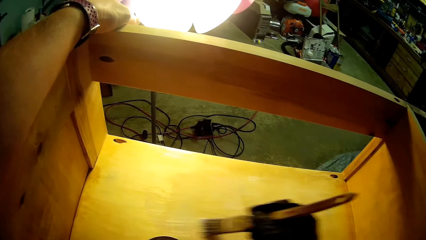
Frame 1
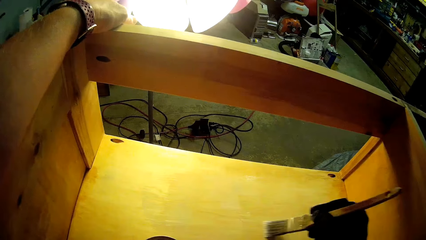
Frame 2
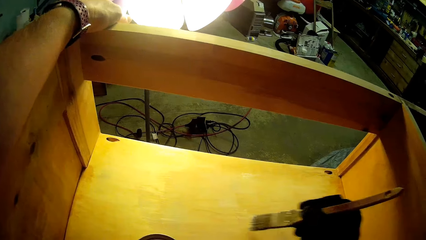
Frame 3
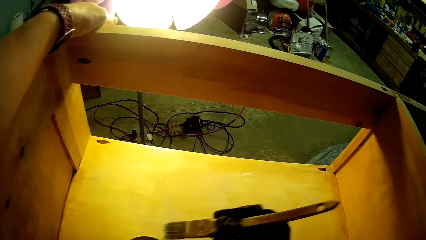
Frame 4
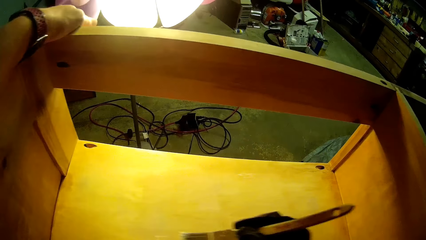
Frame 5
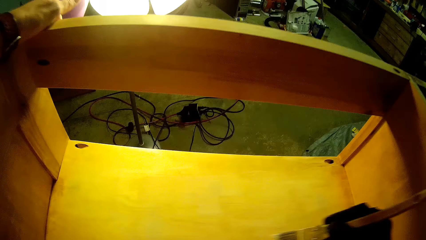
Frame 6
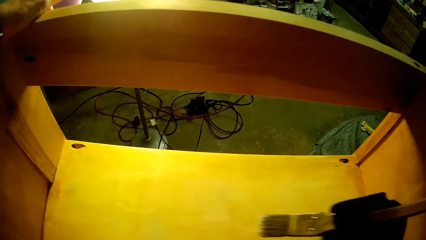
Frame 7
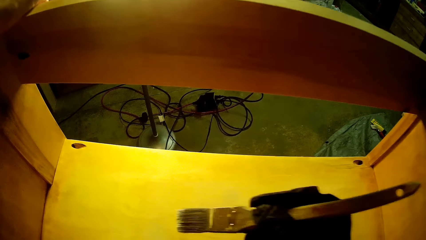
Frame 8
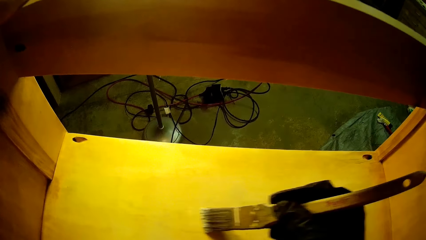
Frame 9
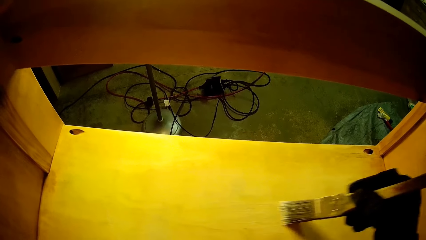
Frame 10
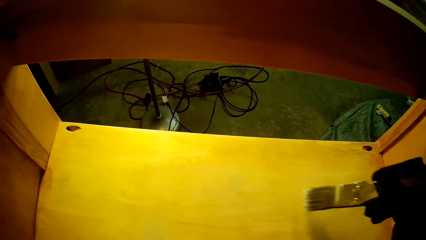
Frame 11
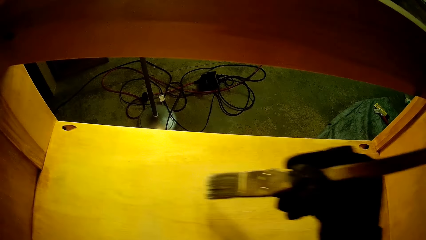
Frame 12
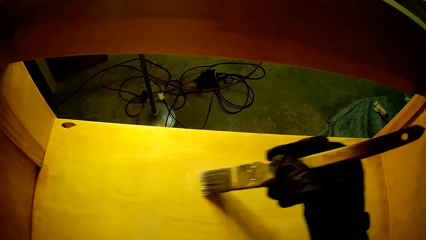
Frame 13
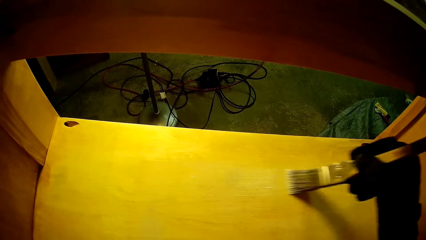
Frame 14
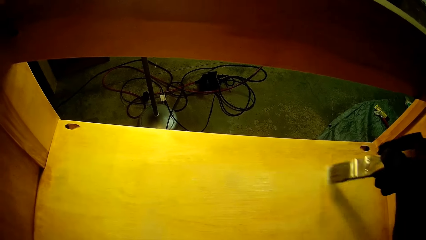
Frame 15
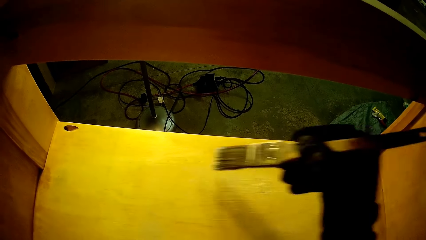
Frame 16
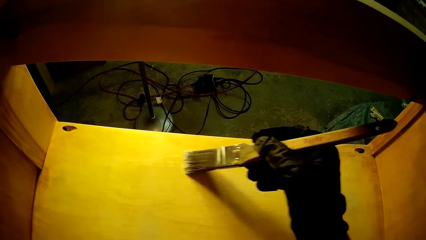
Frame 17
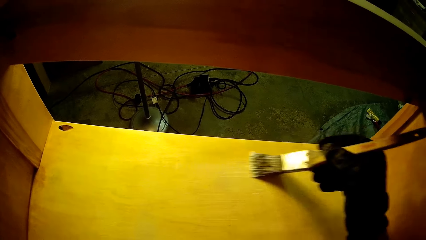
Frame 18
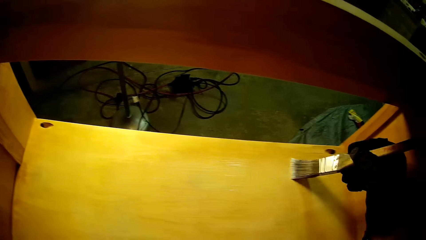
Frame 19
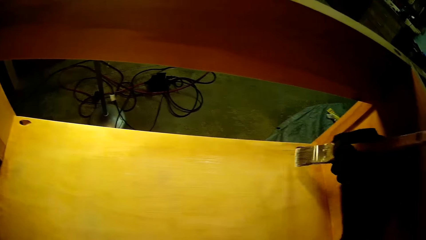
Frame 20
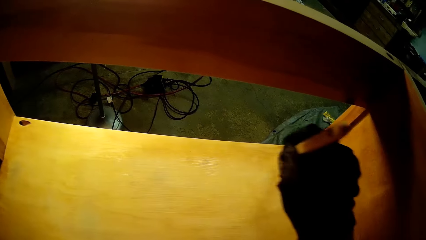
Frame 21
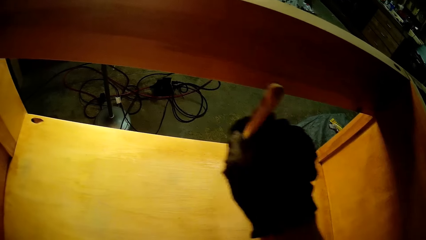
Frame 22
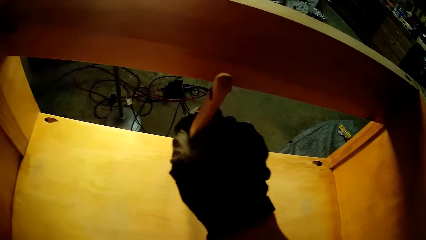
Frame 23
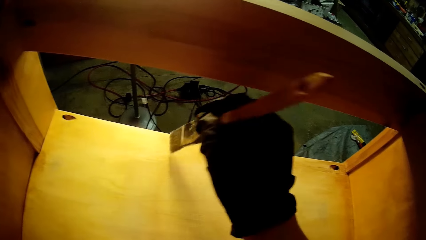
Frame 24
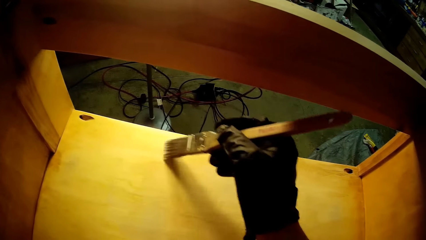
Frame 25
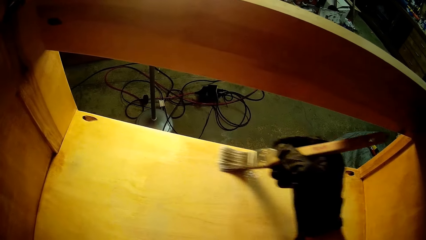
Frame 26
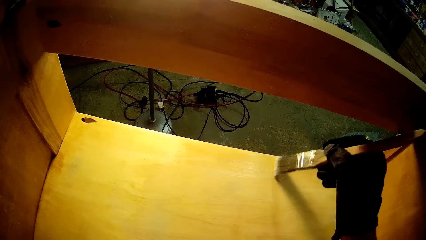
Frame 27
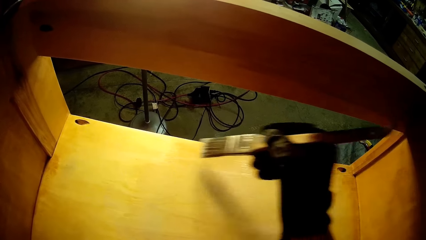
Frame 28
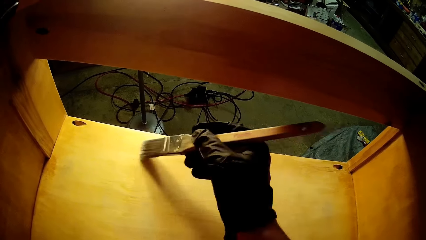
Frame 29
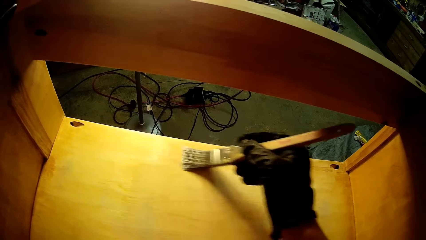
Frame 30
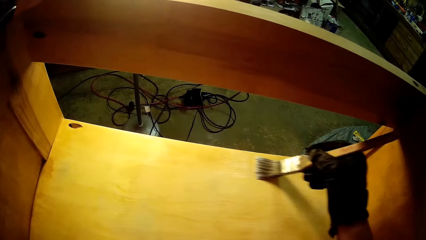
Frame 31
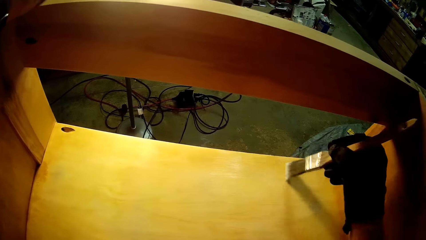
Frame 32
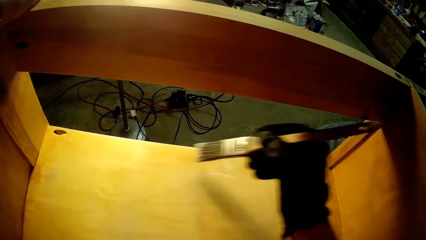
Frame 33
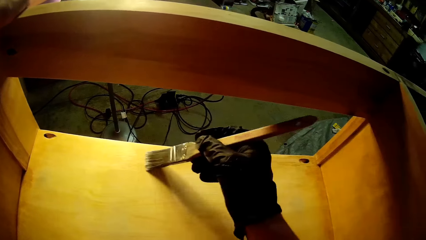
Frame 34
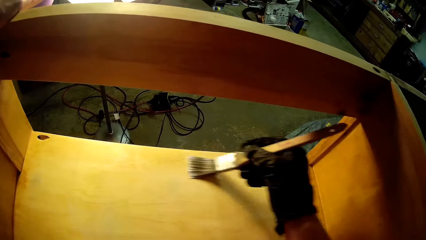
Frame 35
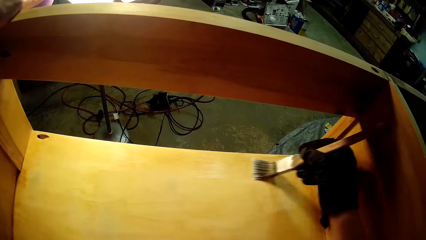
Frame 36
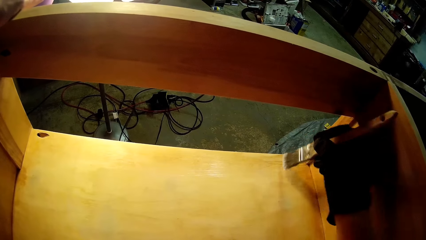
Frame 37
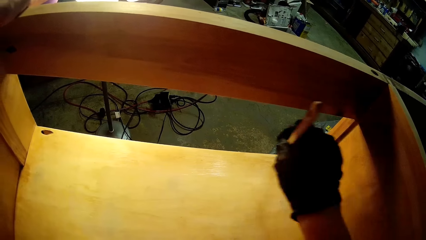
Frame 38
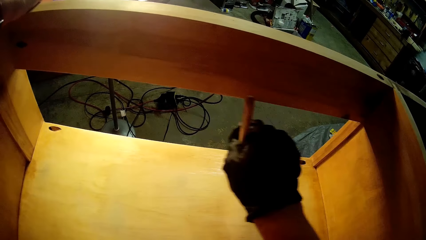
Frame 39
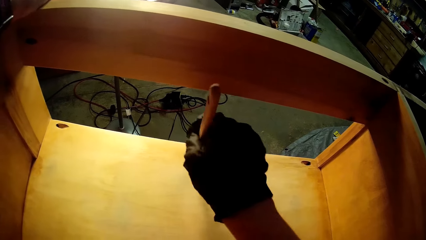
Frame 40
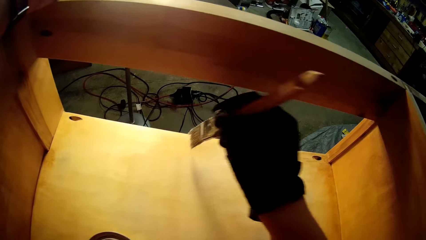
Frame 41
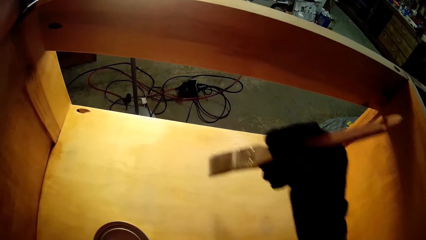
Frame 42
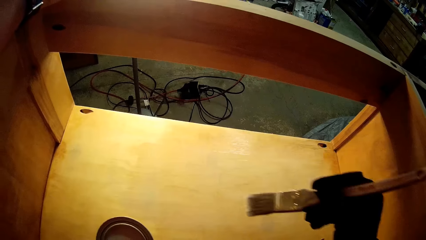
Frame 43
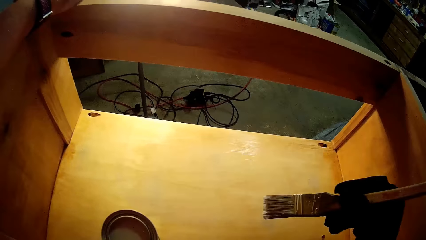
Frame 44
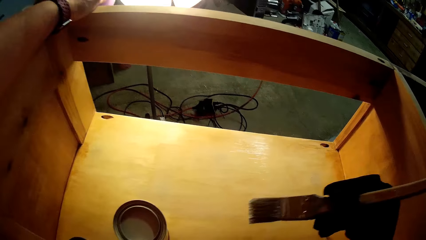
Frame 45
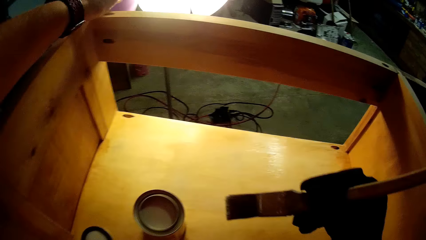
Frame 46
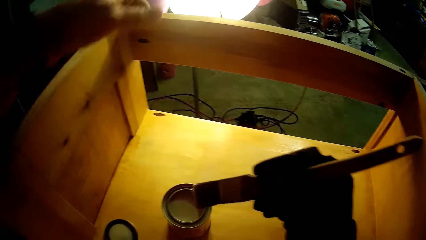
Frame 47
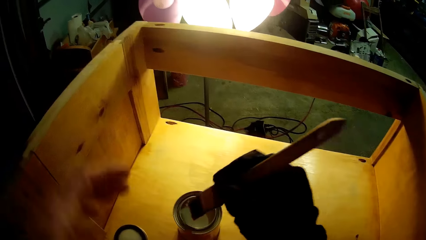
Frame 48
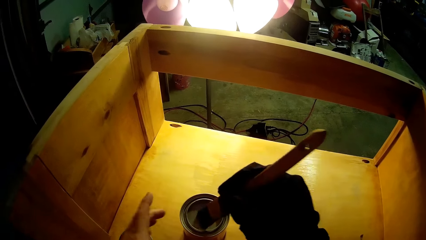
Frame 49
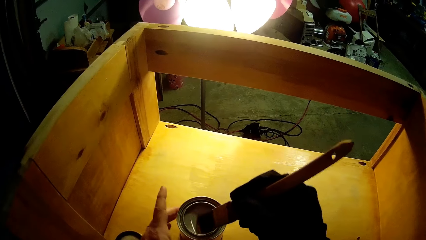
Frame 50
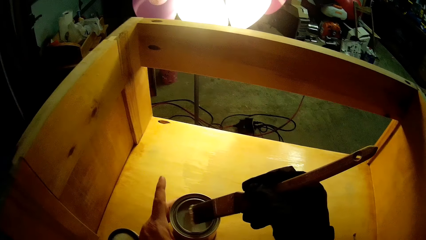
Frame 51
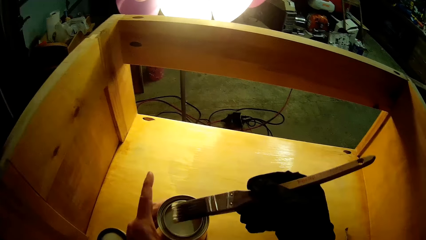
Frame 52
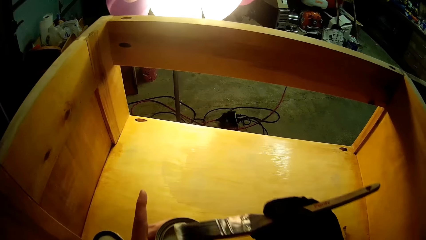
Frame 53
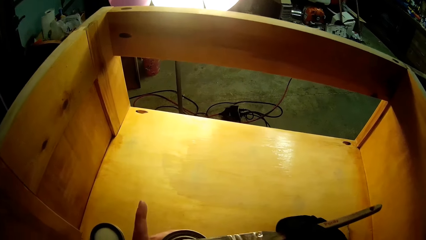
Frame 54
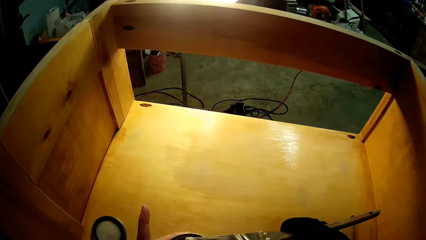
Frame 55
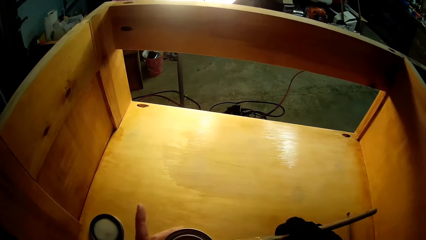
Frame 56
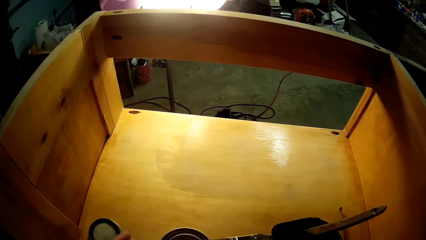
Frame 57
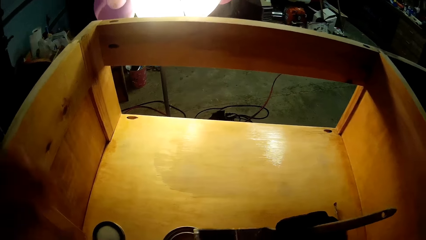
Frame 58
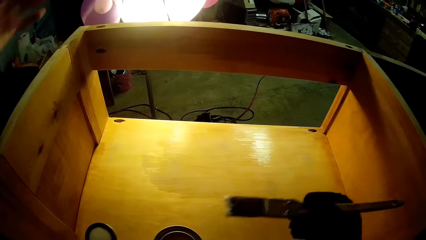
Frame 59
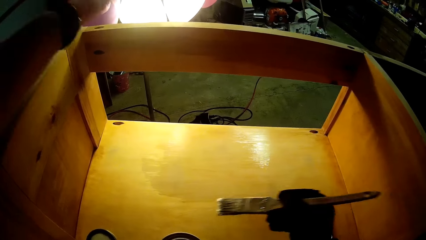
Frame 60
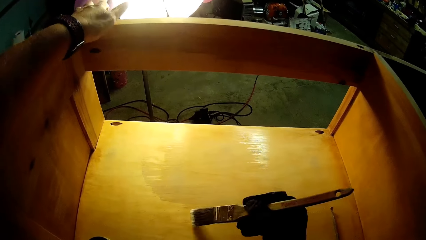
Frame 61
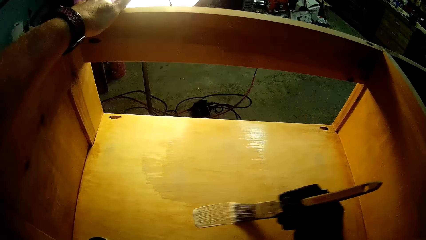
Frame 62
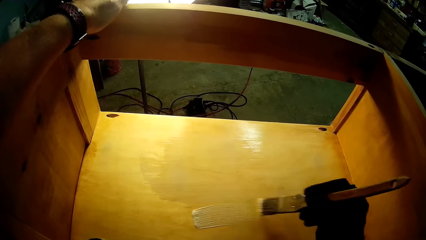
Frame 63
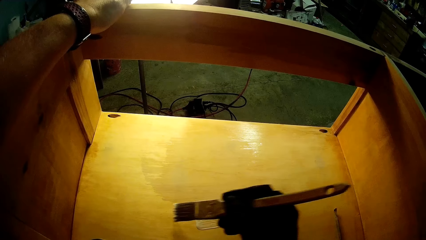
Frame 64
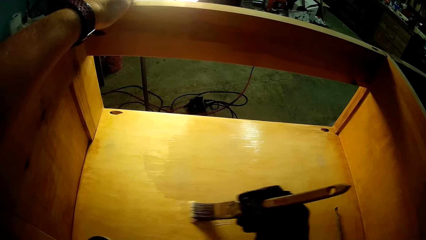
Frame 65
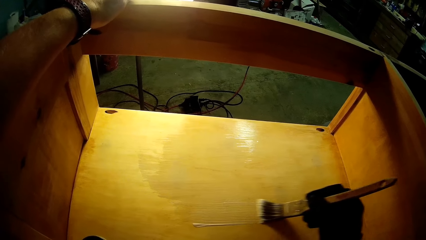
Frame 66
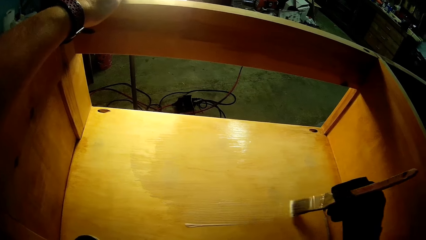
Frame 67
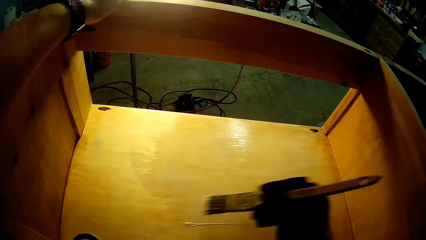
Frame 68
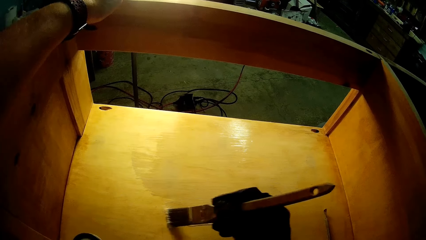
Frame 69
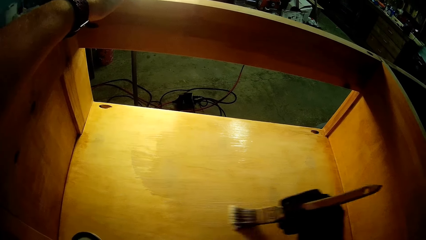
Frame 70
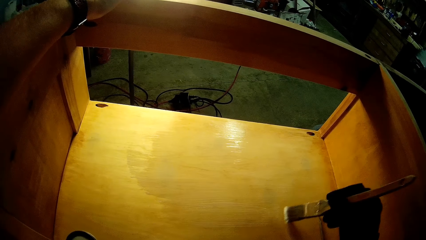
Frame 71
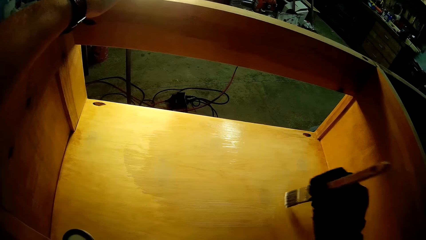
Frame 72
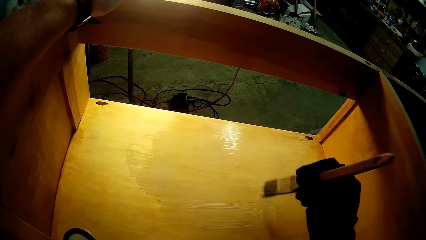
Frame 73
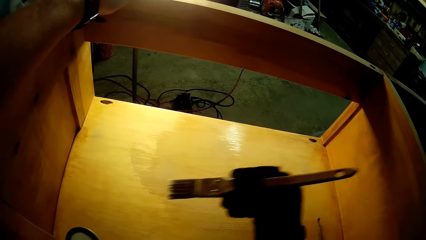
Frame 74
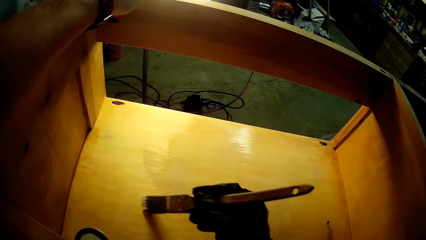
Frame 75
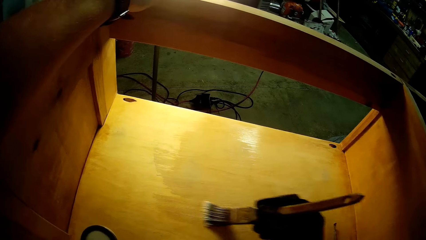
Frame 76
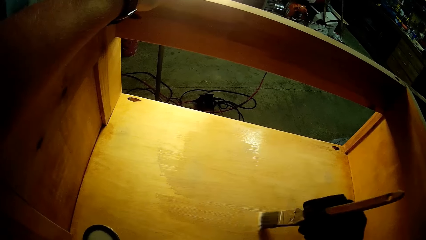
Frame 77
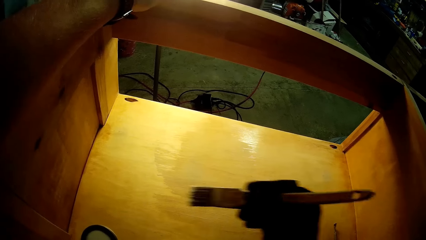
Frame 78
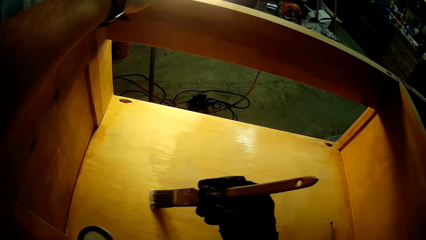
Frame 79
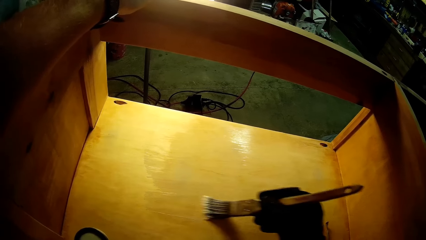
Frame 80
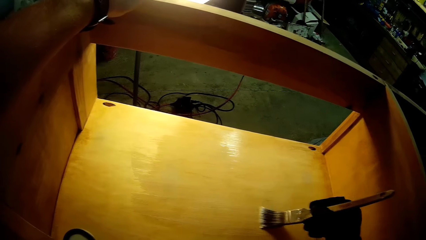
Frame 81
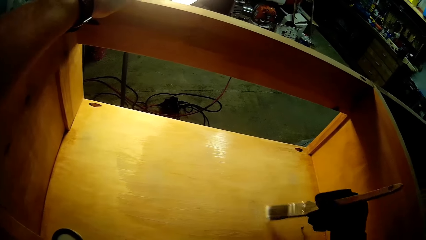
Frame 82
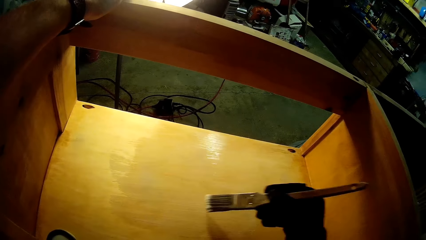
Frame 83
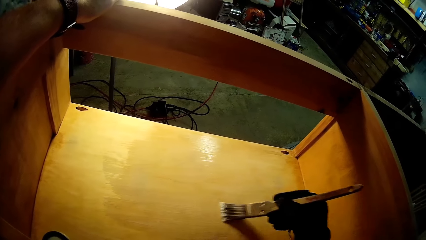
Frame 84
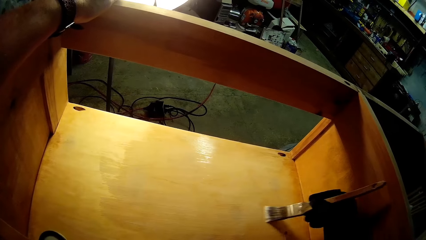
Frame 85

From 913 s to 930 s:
The camera wearer dips the brush in the paint can. They paint the wooden structure.
